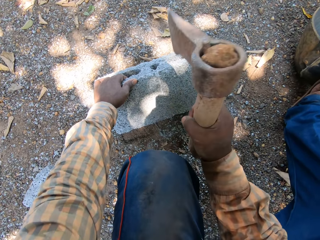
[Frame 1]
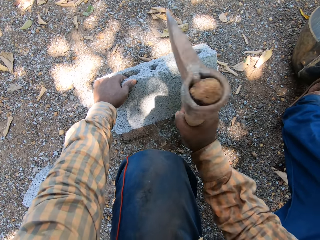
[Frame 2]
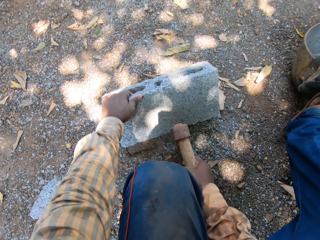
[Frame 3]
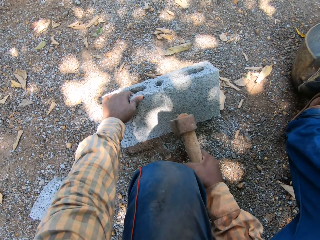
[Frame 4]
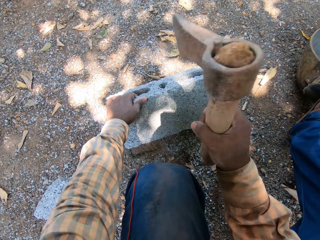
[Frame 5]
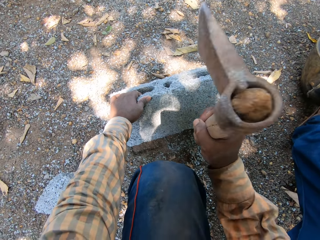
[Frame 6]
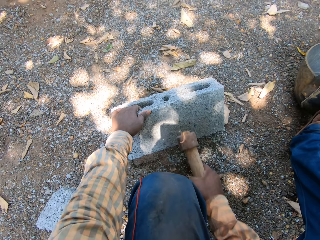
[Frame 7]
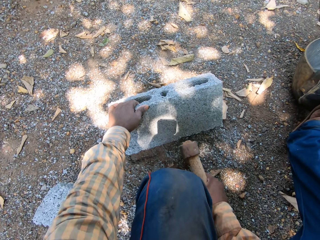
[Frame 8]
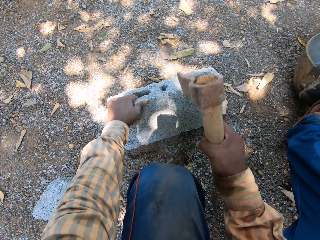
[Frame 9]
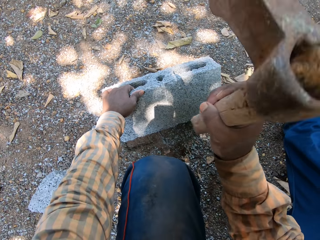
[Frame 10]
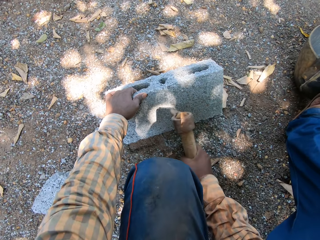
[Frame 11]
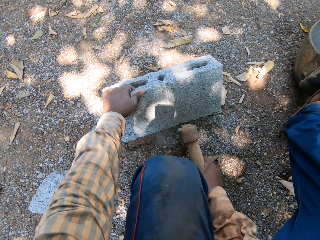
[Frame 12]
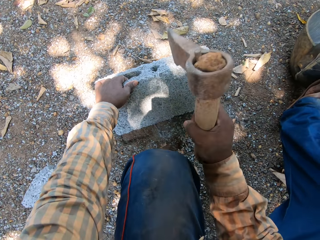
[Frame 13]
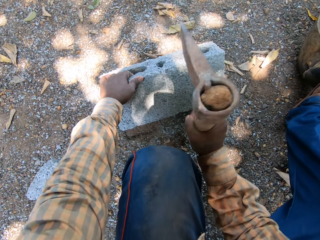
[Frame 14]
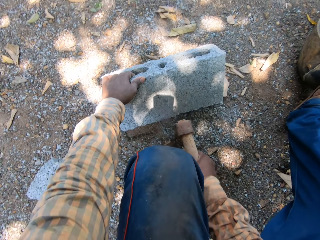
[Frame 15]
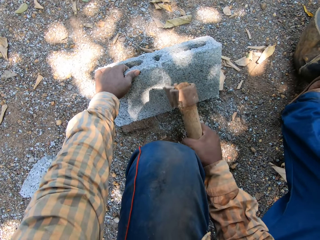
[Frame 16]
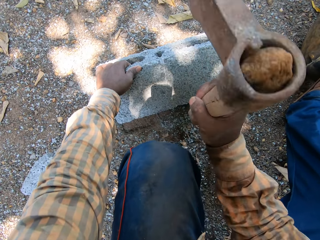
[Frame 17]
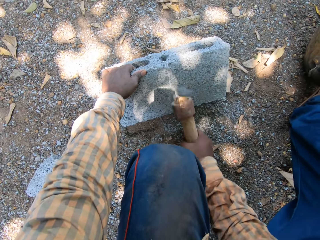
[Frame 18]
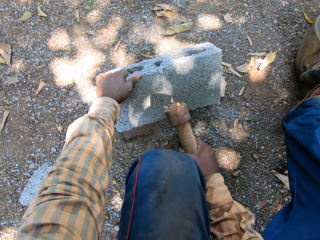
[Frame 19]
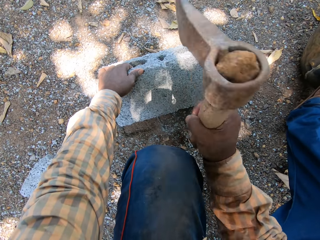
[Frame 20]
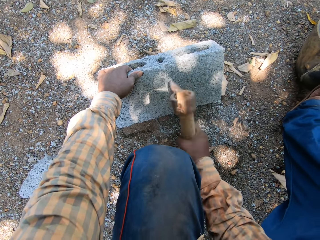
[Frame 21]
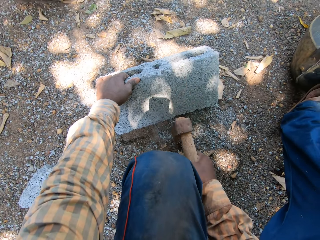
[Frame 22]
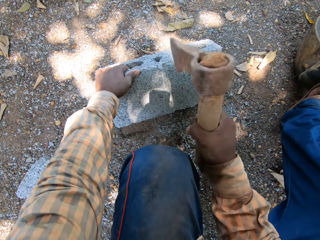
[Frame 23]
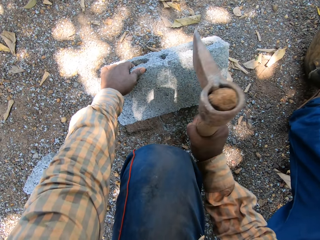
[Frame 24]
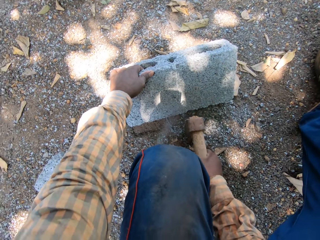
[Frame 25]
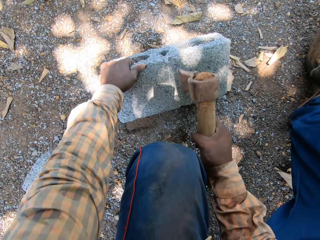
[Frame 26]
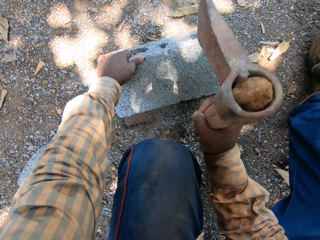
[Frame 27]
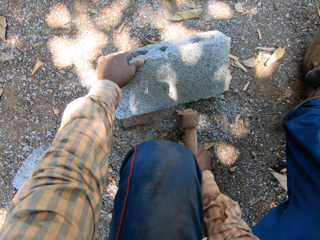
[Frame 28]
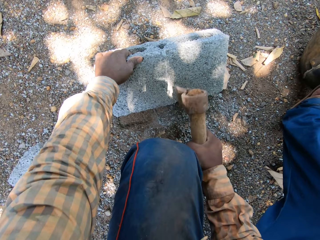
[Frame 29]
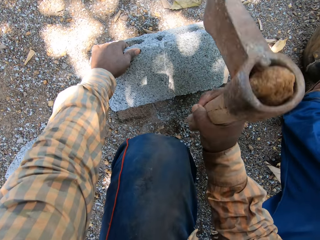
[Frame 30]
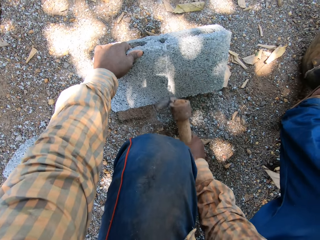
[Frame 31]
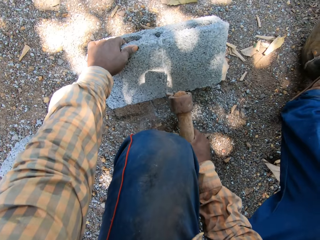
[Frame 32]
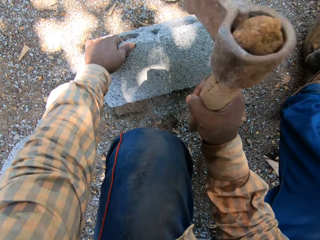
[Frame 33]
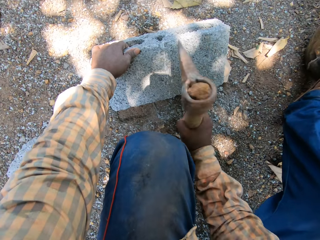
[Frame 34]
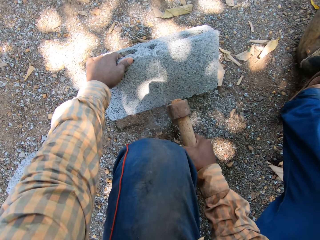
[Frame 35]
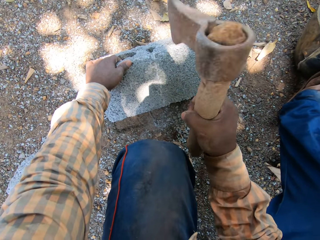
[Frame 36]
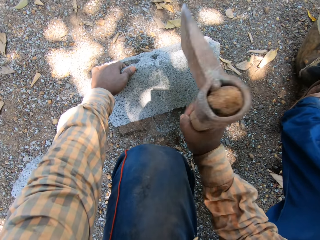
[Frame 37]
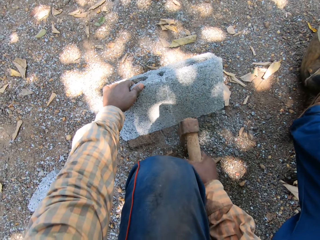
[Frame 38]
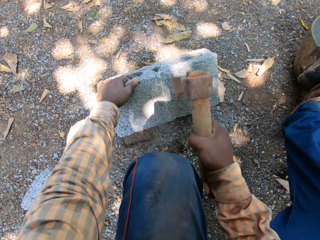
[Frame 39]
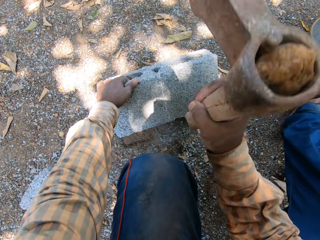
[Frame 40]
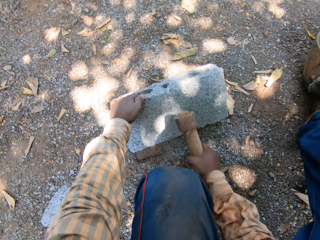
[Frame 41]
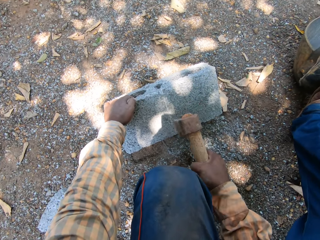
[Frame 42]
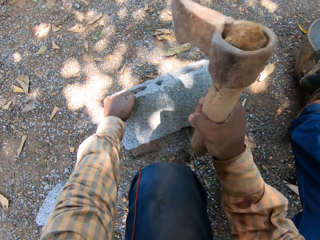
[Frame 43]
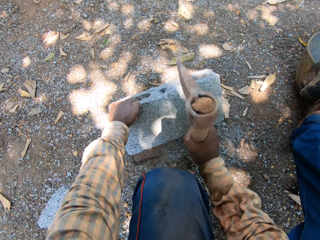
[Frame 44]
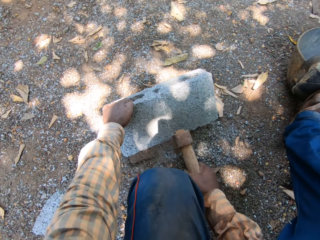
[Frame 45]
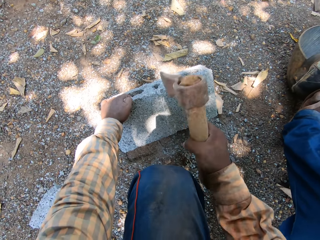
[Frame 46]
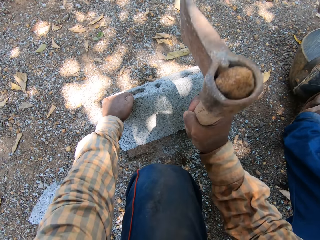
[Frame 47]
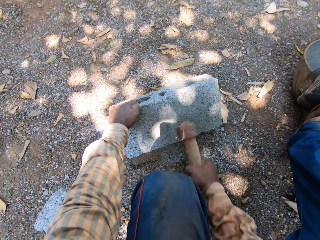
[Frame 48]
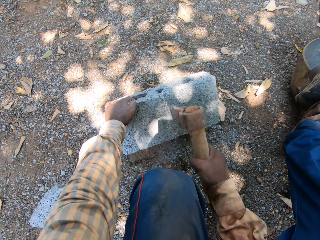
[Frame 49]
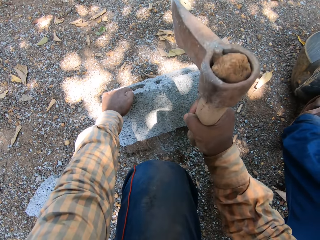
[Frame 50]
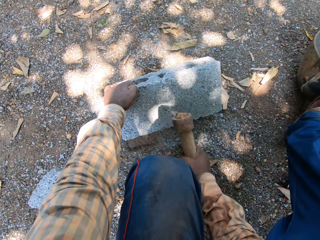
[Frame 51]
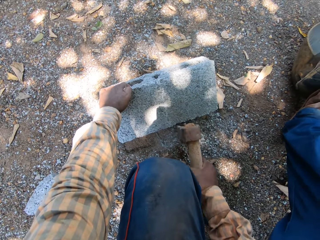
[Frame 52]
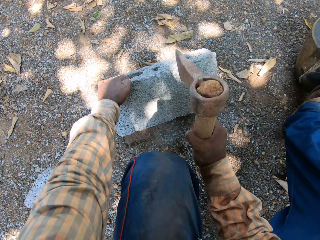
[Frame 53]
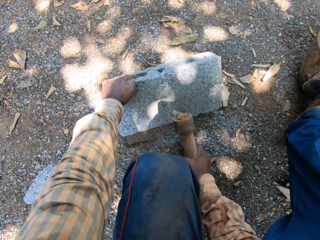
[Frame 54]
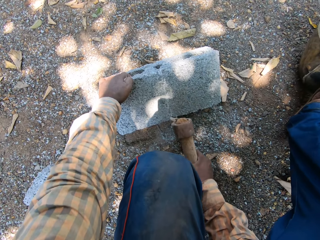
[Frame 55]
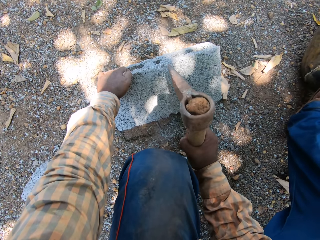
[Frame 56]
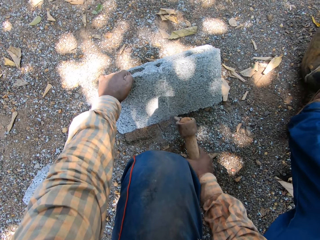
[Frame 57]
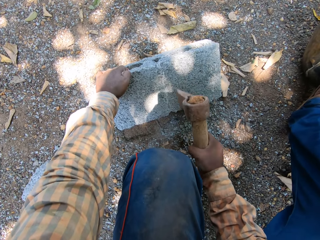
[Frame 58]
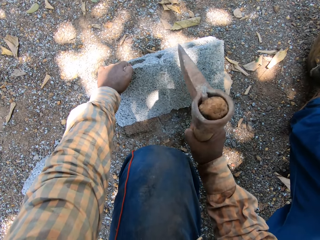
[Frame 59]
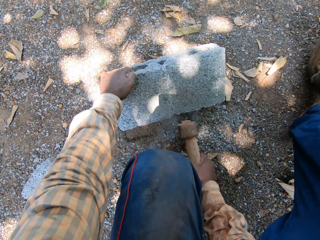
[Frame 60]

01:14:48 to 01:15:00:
The camera wearer interacts with a man.

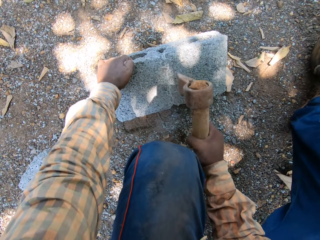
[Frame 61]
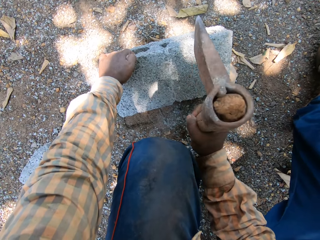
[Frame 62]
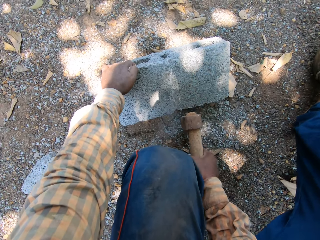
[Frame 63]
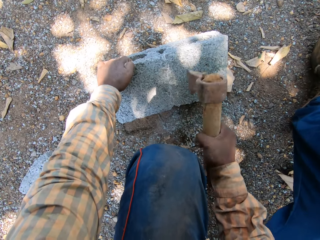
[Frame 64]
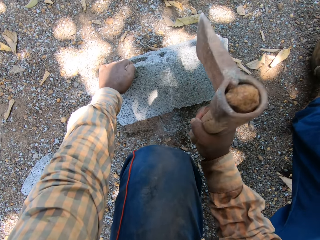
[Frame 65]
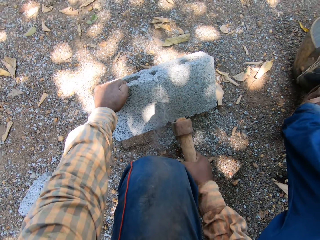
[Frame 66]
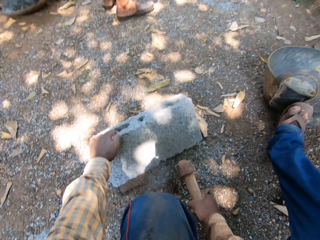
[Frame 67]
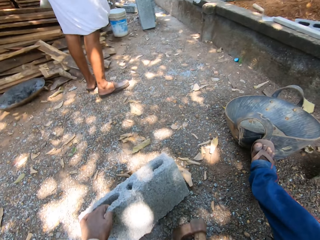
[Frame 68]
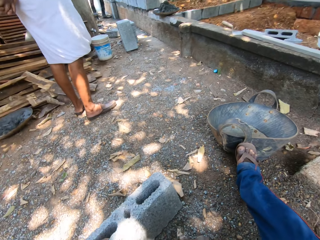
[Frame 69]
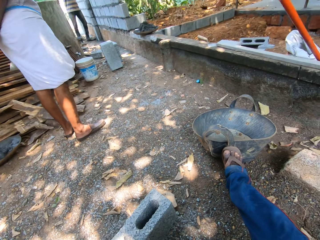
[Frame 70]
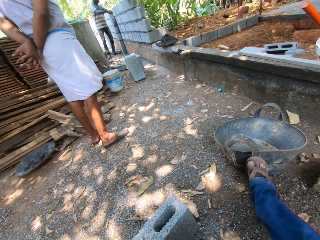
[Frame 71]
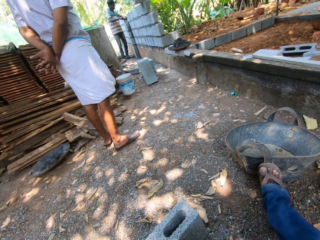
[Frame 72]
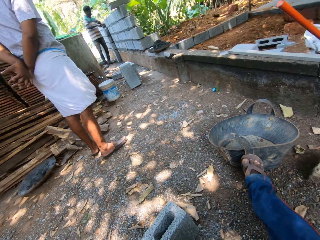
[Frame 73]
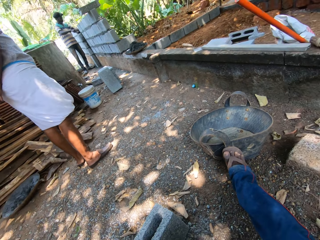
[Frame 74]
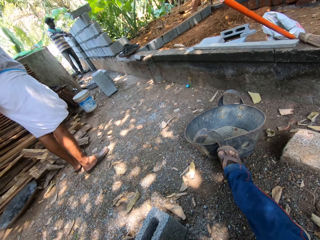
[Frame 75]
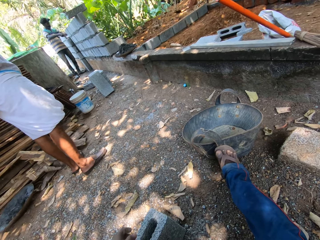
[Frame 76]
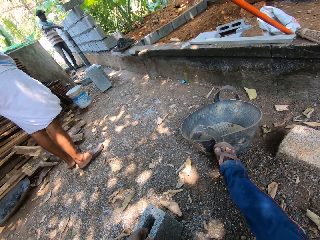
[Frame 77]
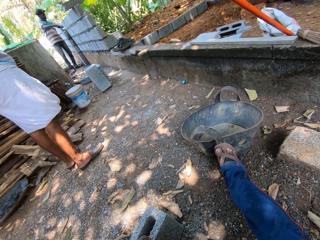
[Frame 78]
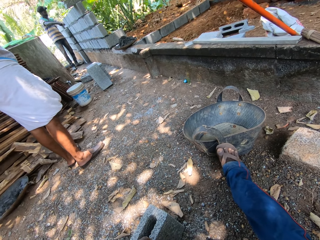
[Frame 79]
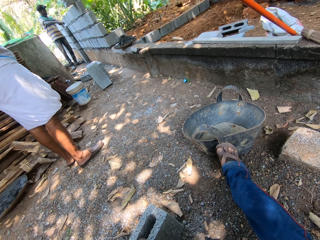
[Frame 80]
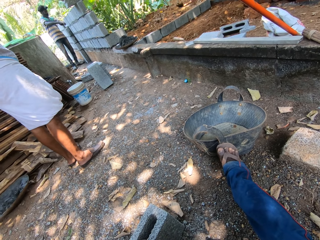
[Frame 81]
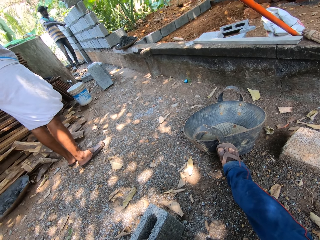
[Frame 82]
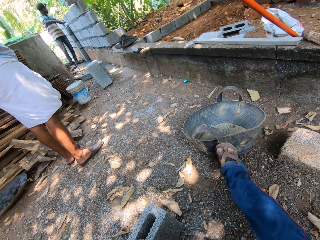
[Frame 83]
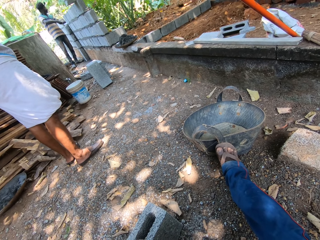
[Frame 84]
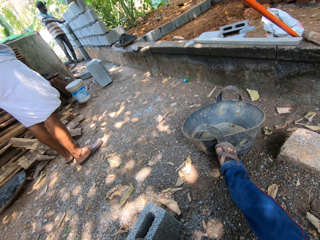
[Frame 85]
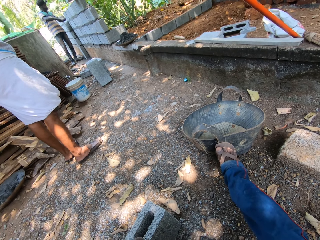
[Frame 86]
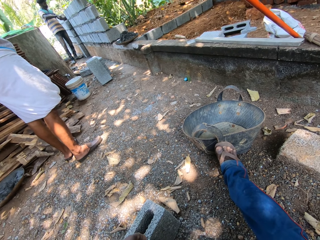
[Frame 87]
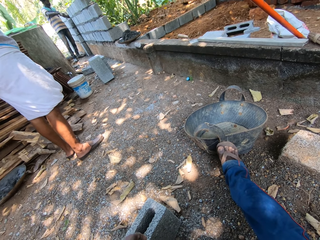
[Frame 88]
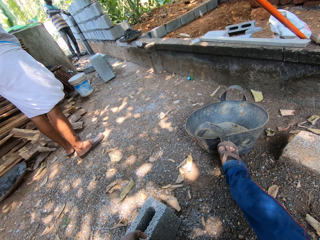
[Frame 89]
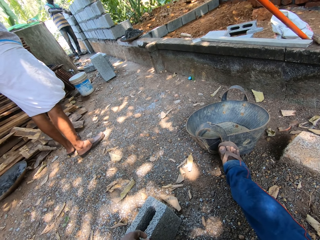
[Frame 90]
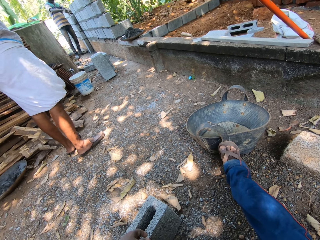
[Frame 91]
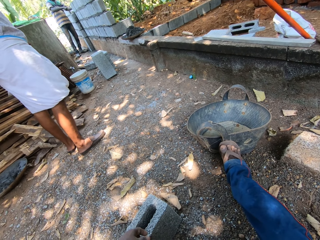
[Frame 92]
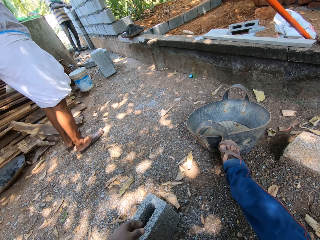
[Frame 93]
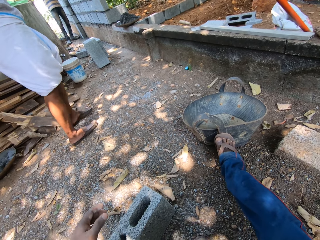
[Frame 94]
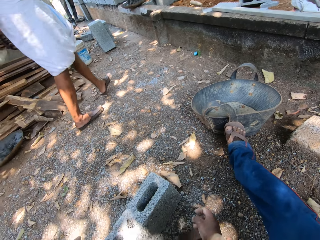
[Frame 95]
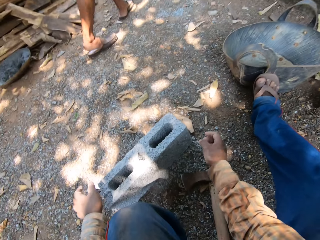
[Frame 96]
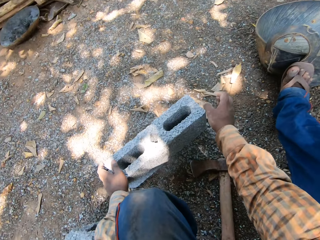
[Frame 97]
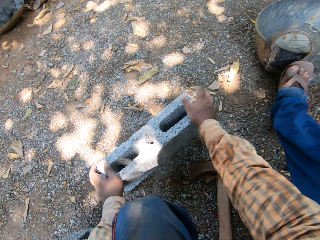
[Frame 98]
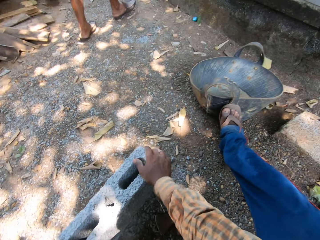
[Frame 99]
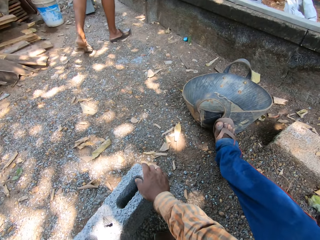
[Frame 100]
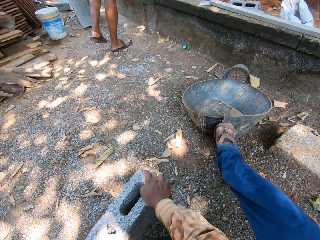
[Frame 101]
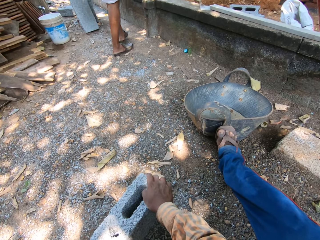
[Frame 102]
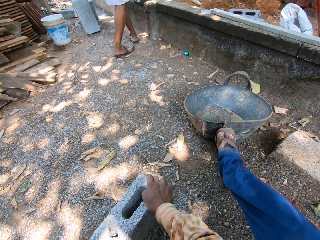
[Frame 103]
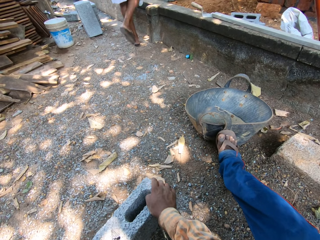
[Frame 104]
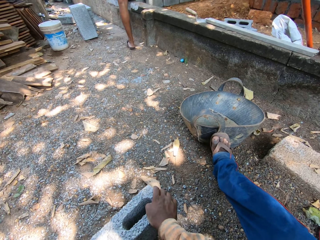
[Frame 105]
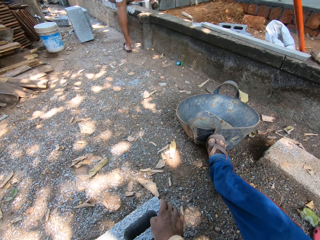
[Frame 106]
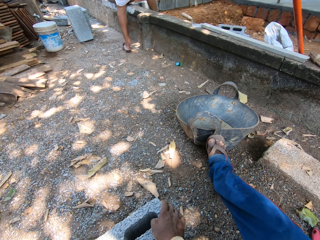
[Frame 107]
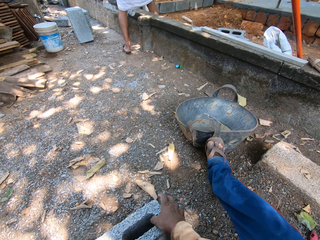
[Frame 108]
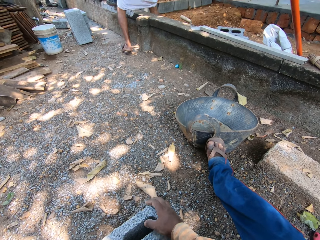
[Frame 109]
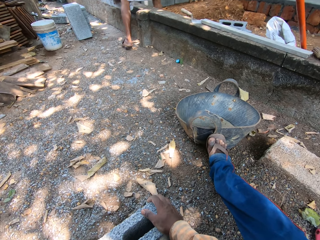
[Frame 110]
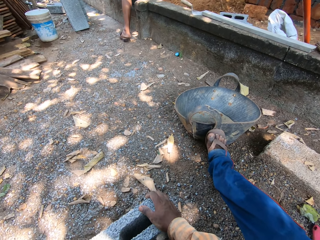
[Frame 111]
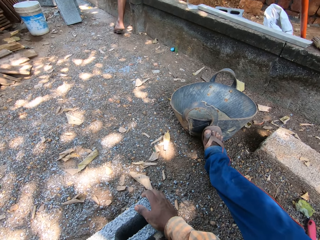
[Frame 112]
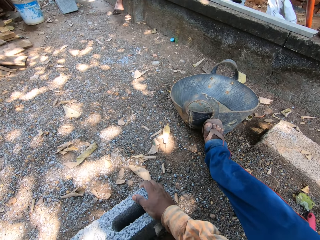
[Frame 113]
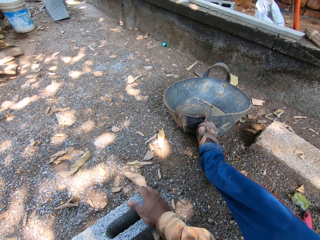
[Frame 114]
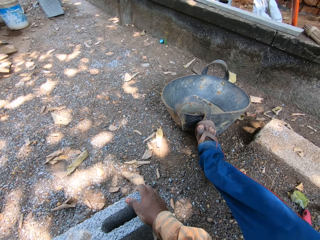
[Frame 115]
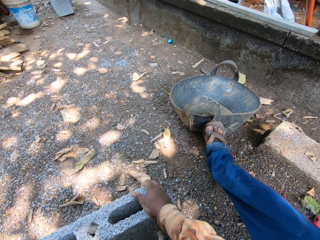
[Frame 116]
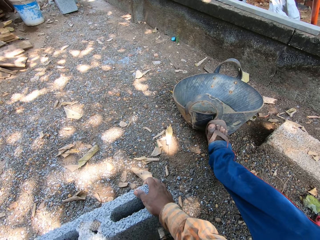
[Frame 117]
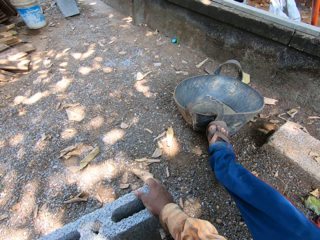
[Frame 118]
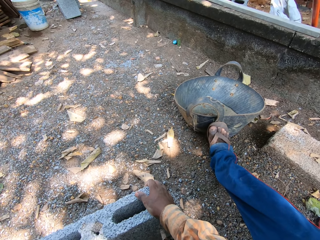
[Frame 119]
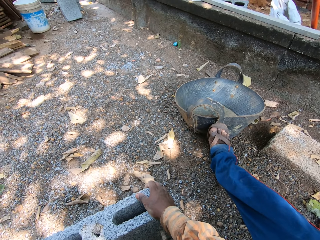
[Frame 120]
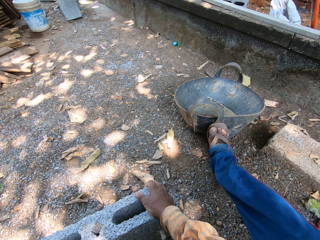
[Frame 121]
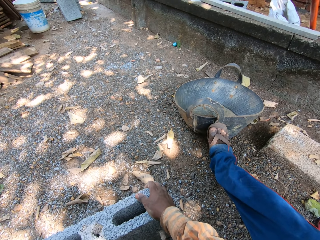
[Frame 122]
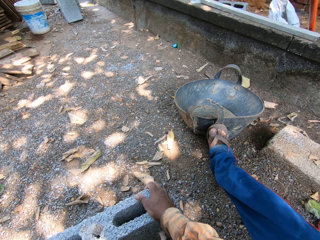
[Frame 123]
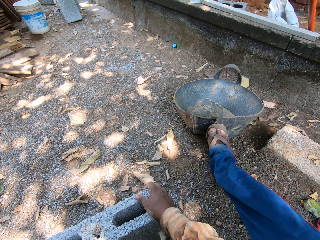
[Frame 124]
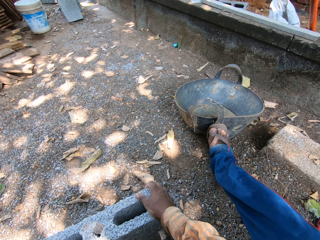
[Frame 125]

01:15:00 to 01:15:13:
A man looks around. Another man fixes the block. The first man walks around. The camera wearer holds the brick with both hands. They move the concrete block.
